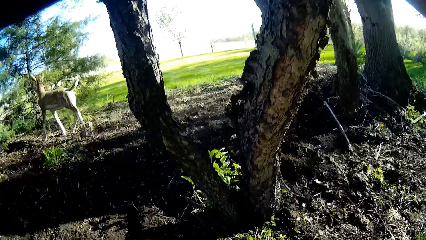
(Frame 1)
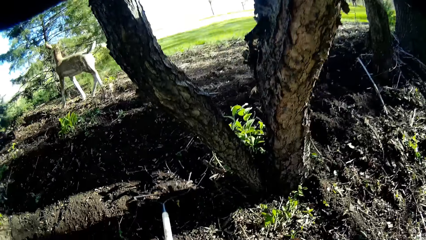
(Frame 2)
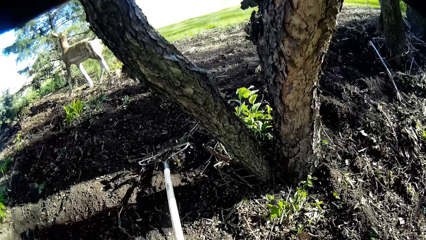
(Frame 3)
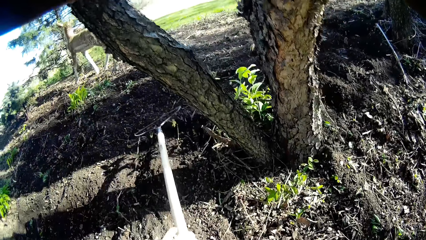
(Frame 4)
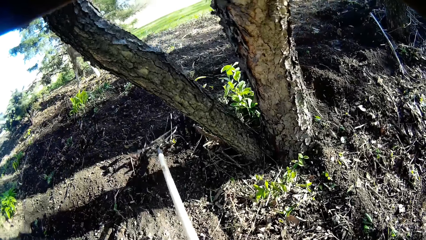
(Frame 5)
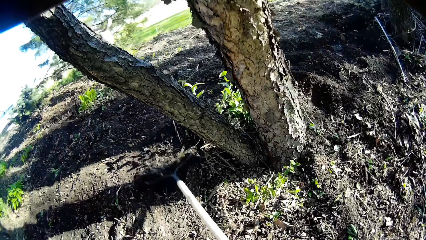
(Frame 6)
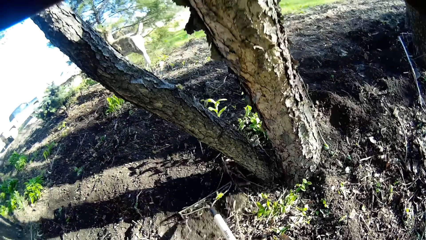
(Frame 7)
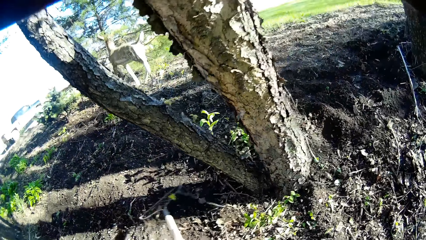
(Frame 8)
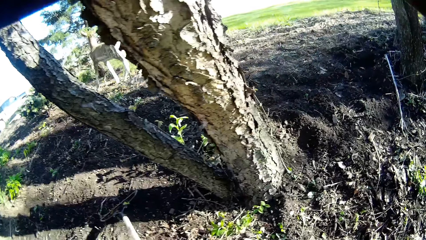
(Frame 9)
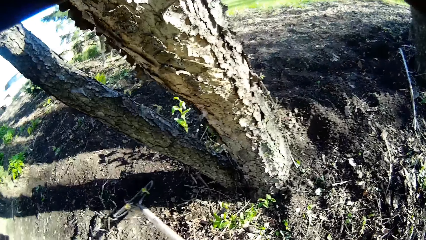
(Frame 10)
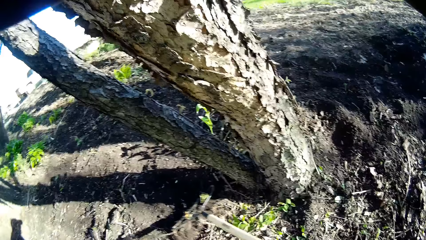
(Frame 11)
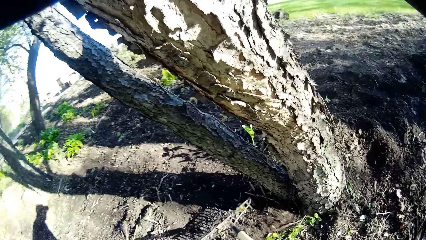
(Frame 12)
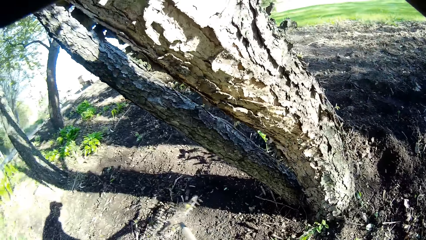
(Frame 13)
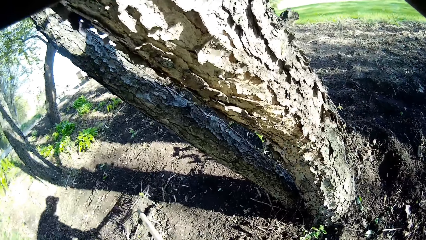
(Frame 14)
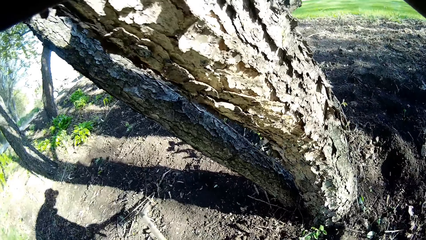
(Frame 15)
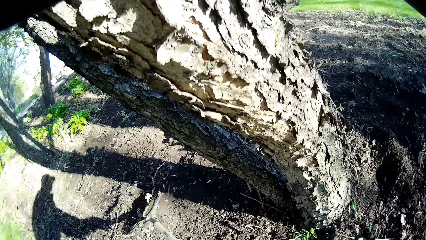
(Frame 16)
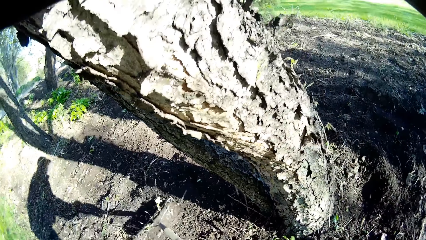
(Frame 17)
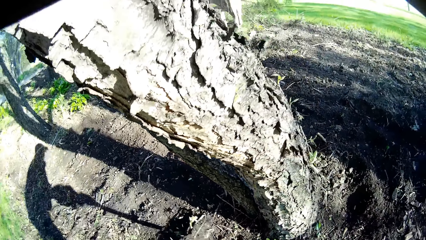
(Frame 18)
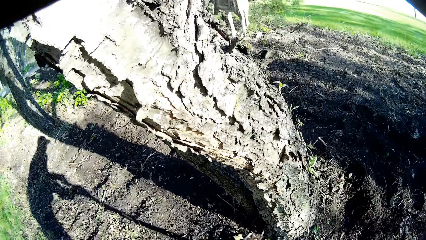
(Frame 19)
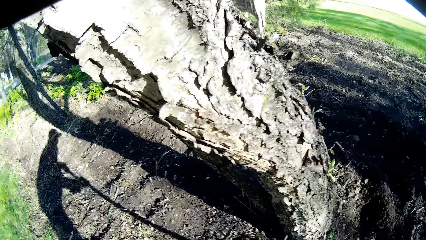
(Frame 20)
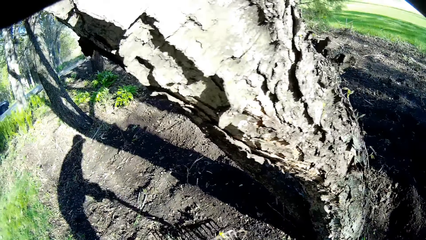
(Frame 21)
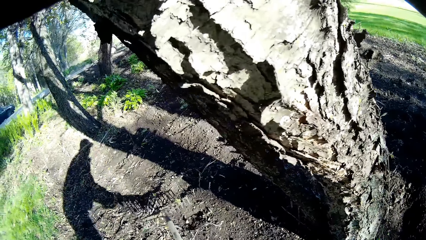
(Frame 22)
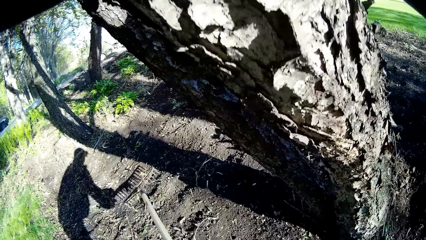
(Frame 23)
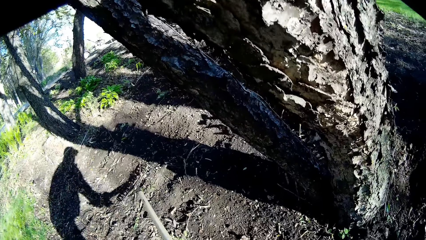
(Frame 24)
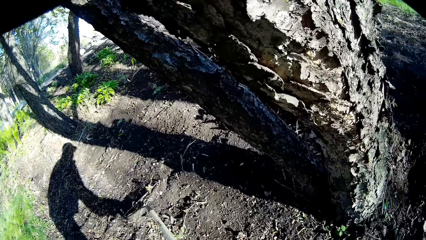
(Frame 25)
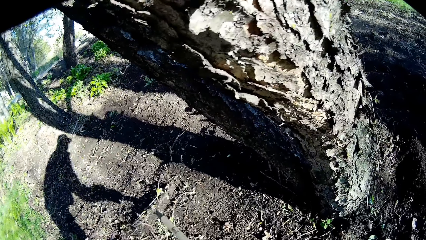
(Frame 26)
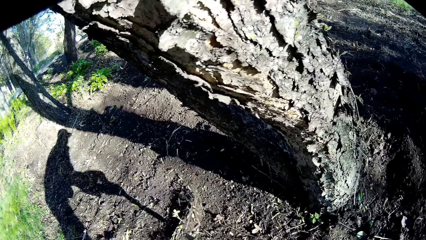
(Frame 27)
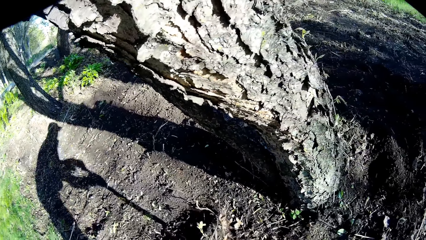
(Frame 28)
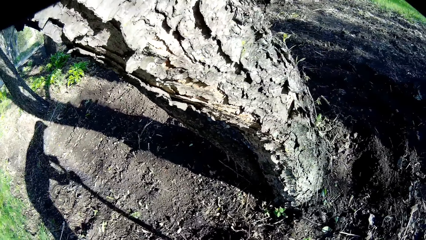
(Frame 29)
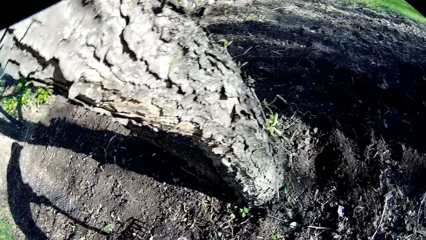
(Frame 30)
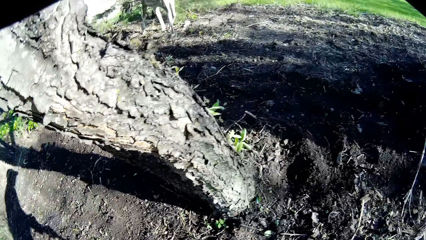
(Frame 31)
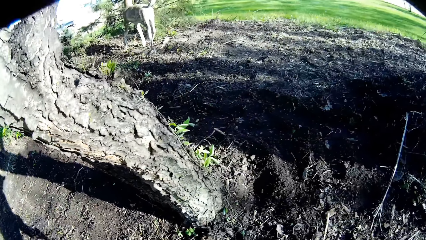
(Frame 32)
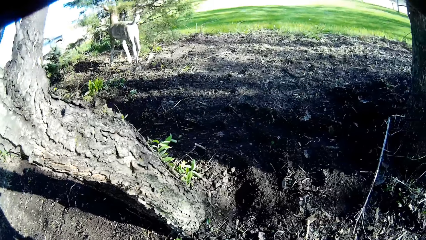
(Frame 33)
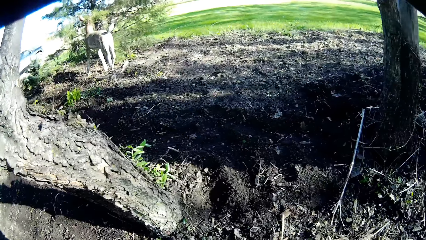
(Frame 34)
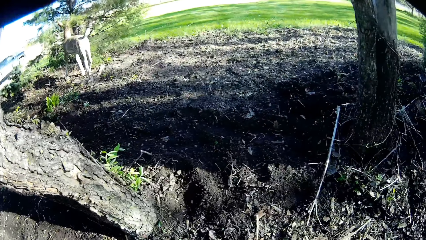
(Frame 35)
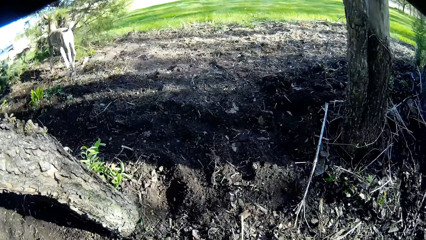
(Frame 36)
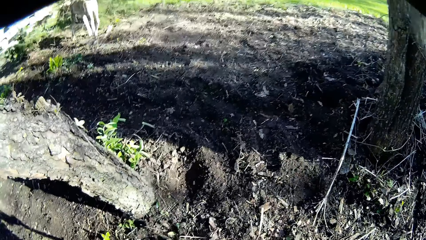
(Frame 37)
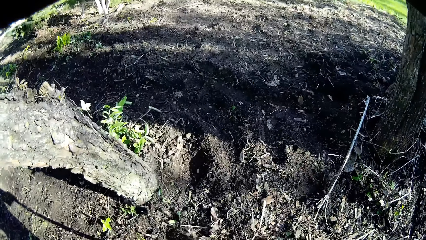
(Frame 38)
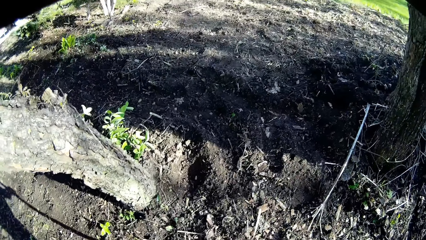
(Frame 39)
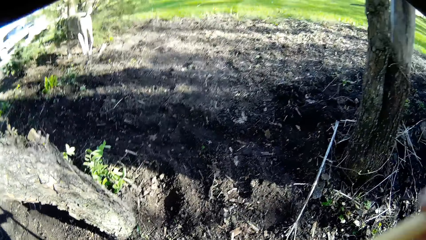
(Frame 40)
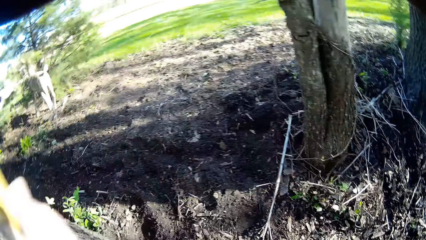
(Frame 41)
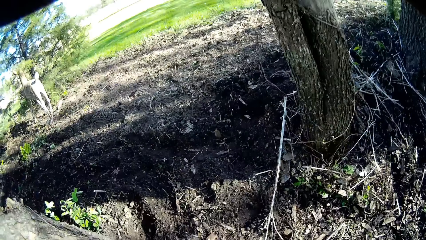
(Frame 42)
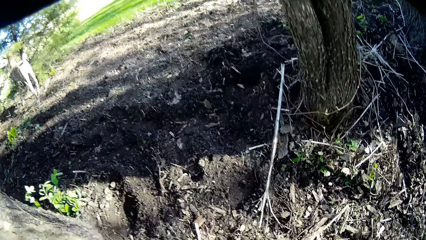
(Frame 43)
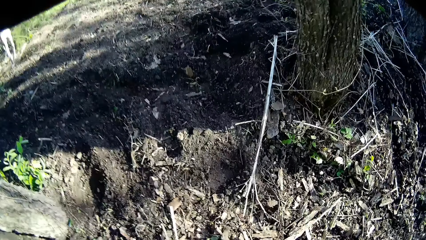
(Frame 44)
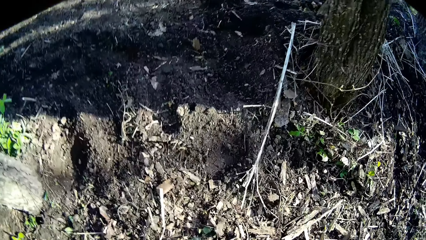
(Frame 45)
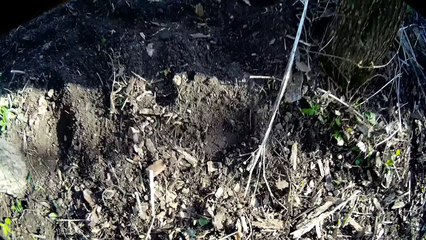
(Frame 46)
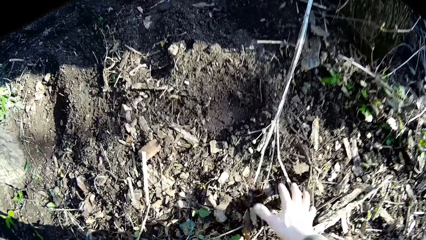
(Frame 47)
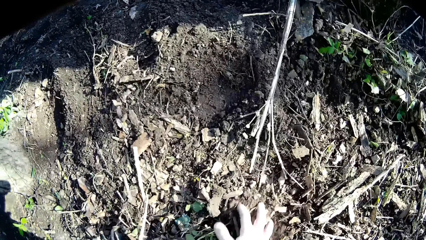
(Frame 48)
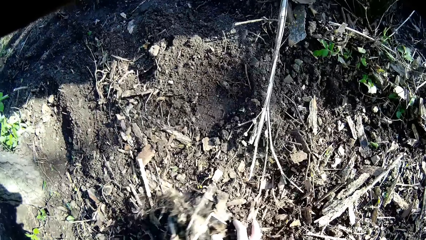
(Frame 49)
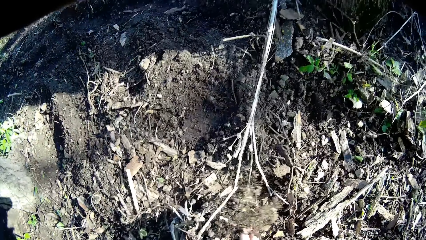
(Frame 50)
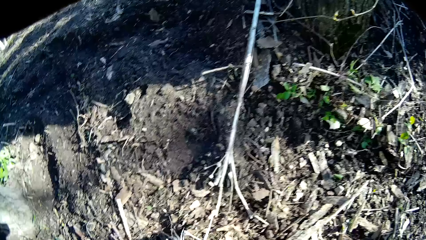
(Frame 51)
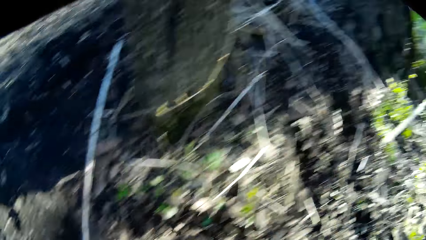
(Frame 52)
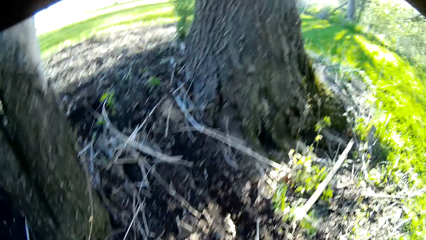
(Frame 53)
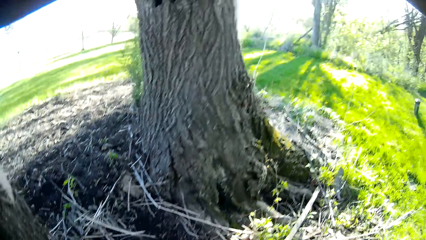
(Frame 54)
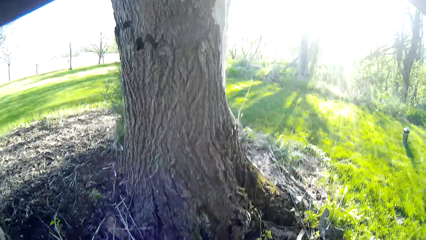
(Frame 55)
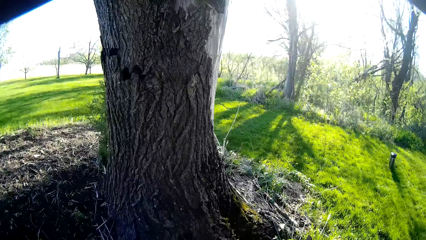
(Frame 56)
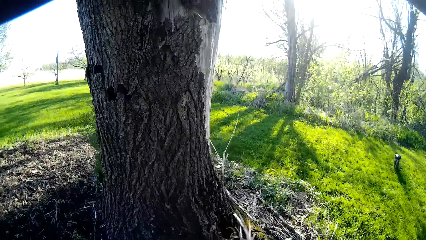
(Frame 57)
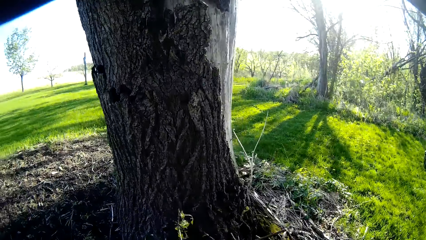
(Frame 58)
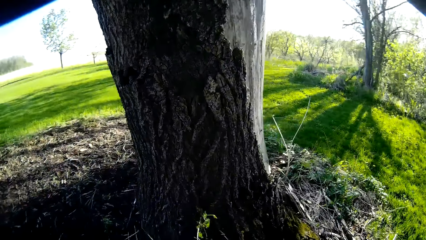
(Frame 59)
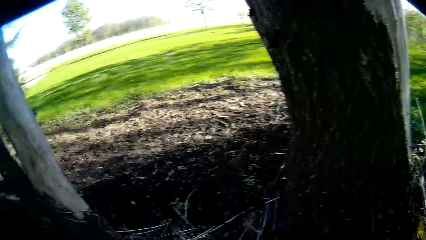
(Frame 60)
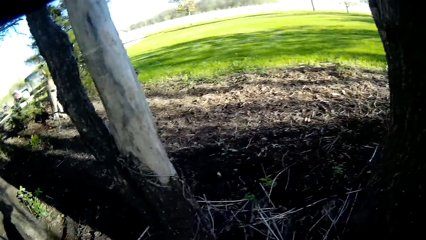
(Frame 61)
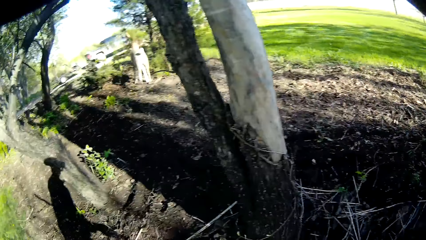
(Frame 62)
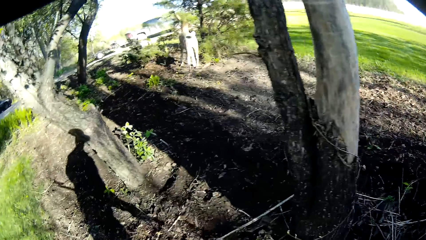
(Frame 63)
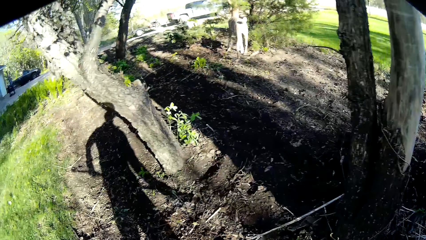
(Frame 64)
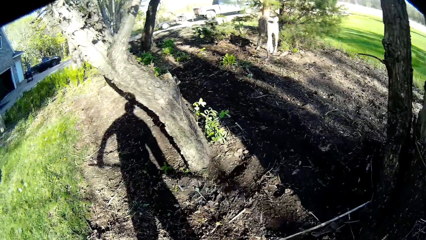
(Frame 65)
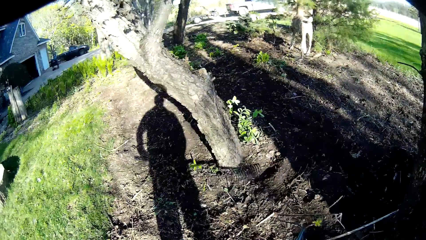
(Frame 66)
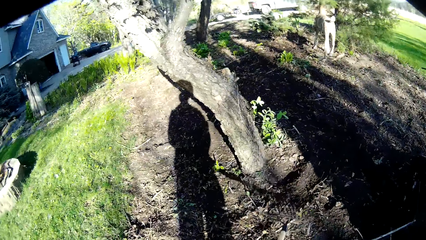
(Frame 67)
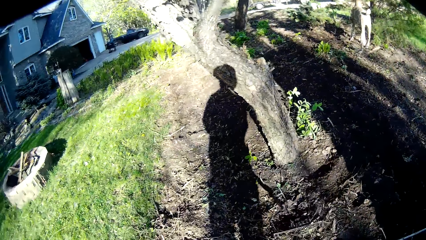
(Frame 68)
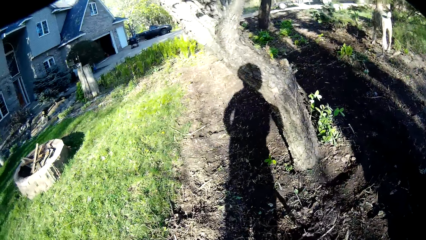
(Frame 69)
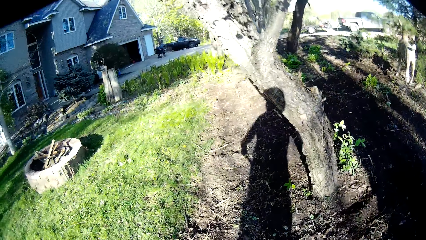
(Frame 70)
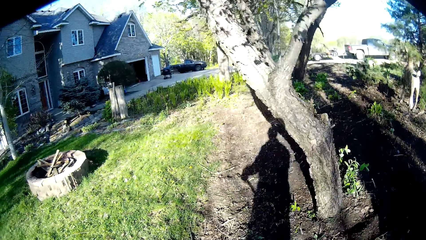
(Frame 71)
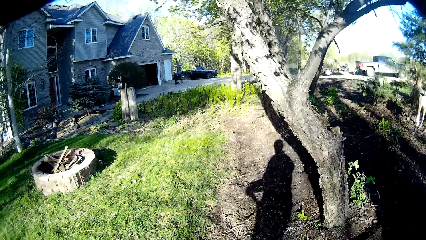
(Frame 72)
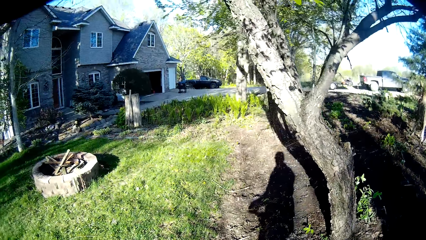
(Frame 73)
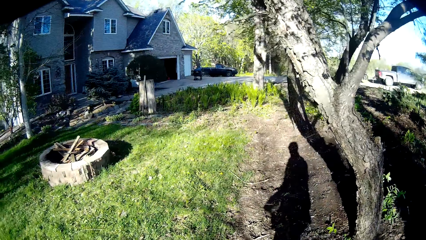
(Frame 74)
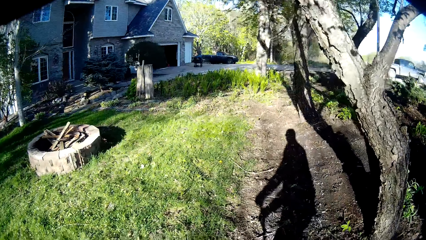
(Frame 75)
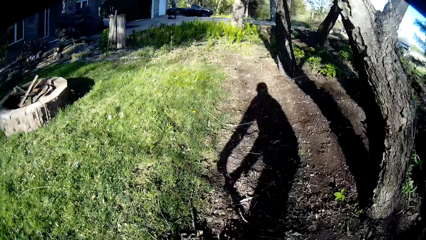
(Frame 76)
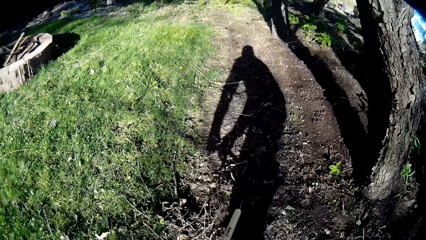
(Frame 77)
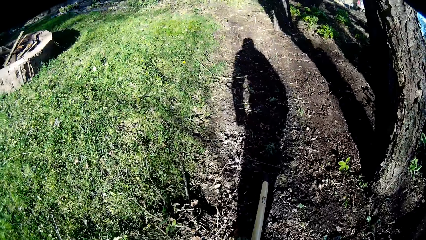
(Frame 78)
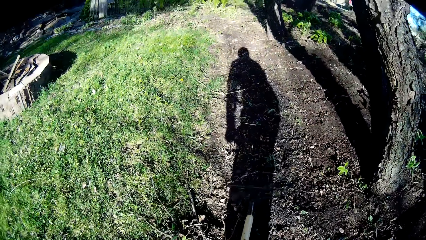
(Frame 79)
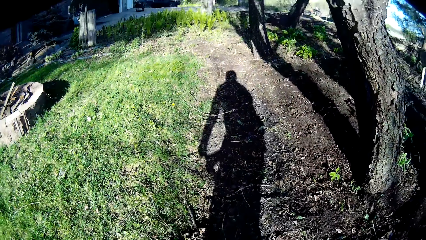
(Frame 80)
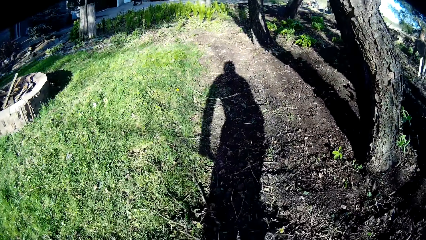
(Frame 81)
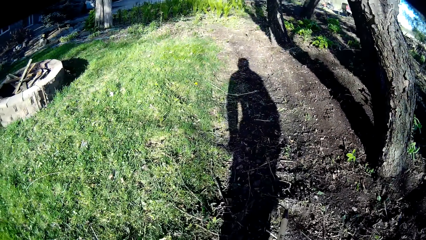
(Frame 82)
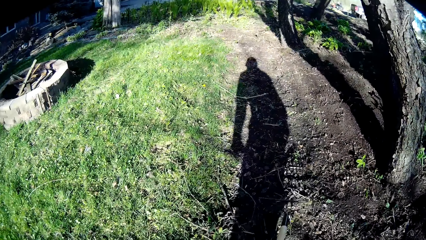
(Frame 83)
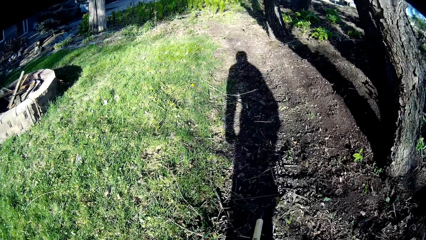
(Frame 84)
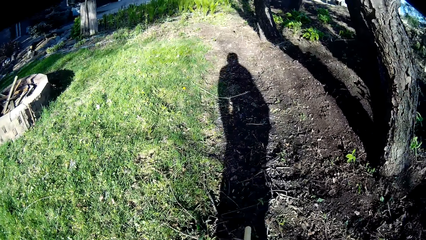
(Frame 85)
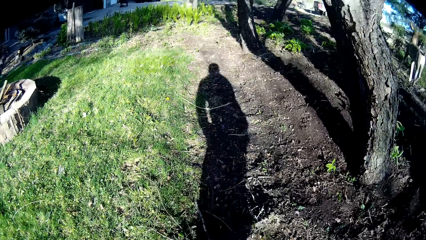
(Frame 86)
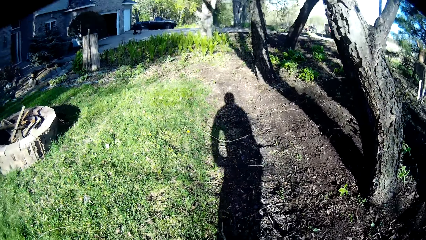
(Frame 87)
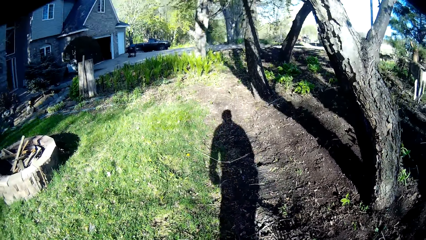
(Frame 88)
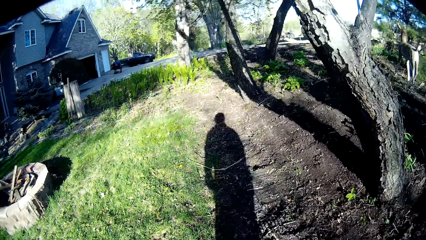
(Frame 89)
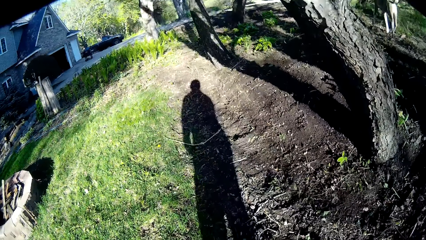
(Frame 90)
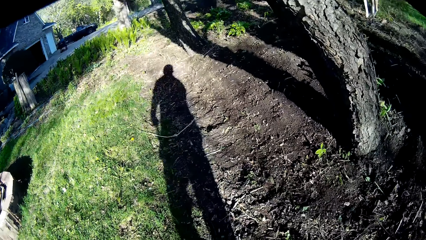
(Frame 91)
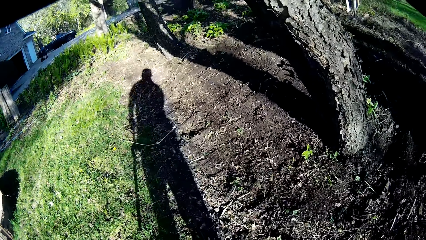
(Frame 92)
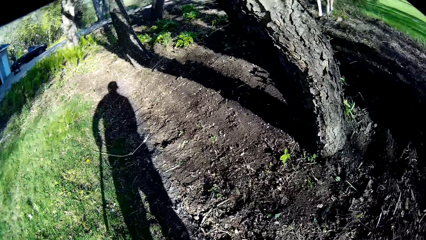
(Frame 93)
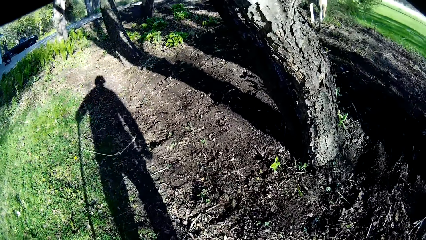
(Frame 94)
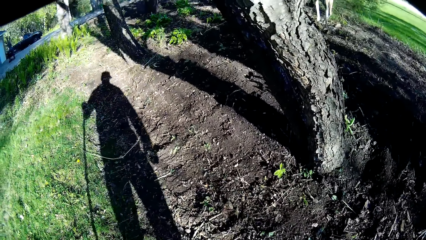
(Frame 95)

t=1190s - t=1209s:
The camera wearer levels the soil with a rake. He levels the soil with the rake repeatedly. He picks the debris or weed off the soil with his right hand. He throws the weed. He levels the soil with the rake. He rakes the debris off the soil with the rake in both hands. He levels the soil with the rake.
